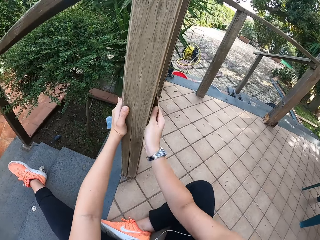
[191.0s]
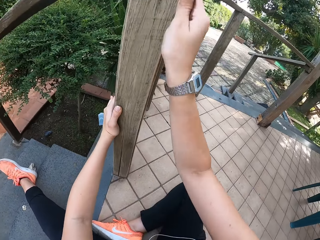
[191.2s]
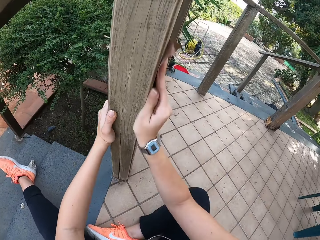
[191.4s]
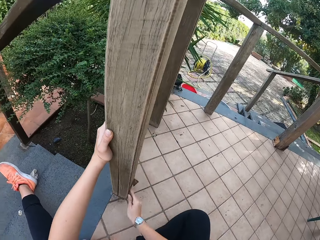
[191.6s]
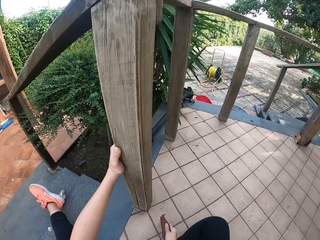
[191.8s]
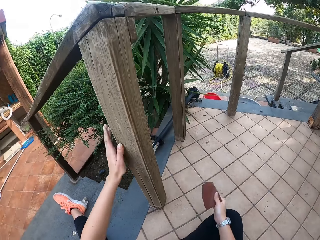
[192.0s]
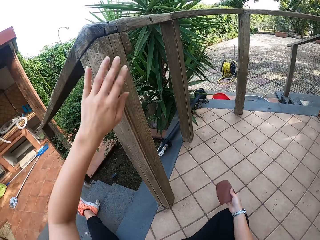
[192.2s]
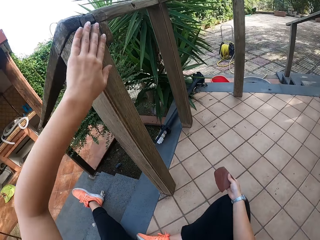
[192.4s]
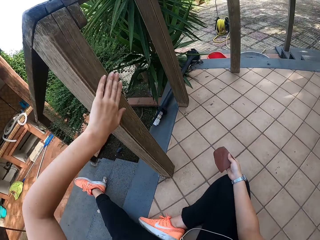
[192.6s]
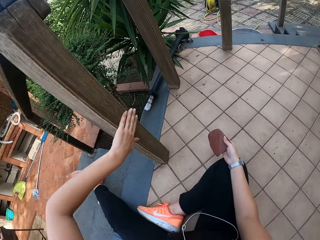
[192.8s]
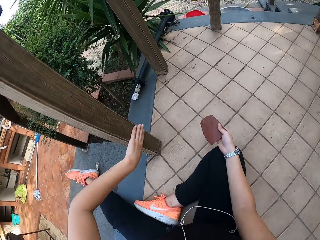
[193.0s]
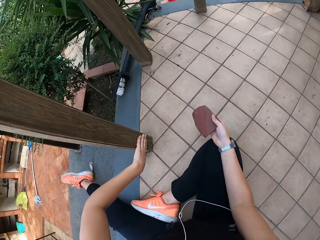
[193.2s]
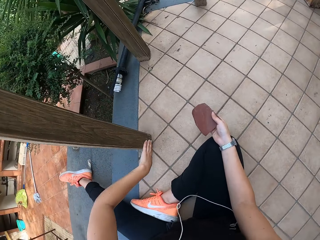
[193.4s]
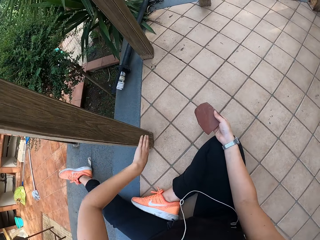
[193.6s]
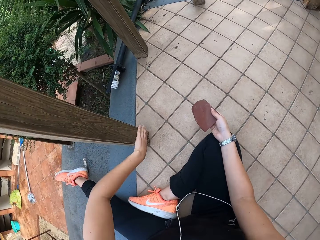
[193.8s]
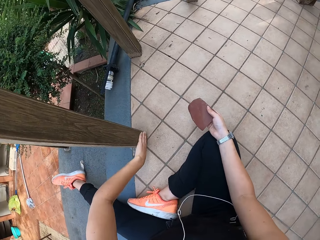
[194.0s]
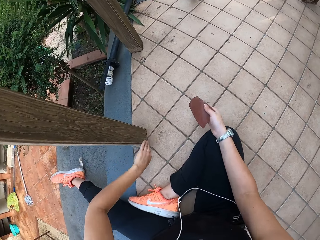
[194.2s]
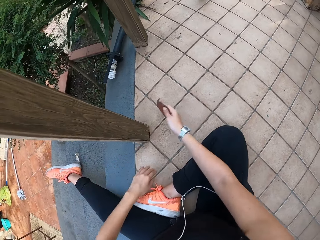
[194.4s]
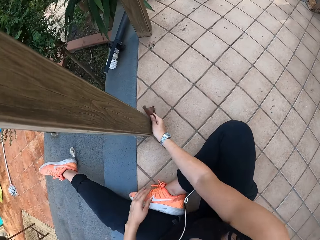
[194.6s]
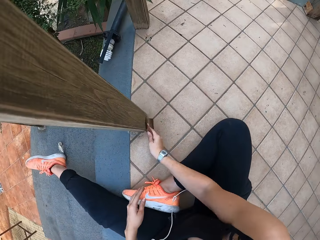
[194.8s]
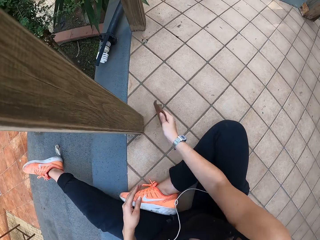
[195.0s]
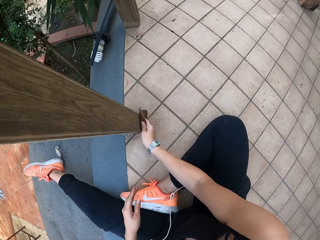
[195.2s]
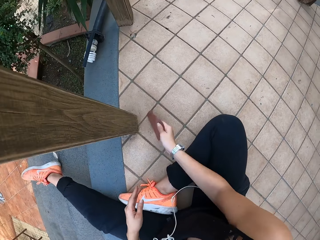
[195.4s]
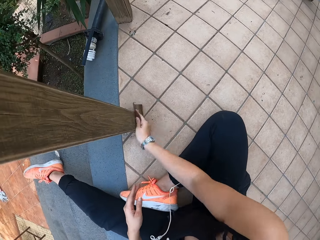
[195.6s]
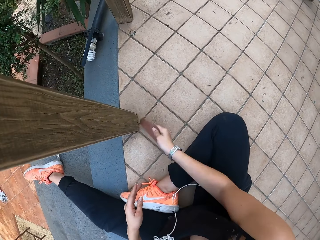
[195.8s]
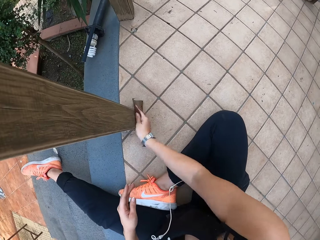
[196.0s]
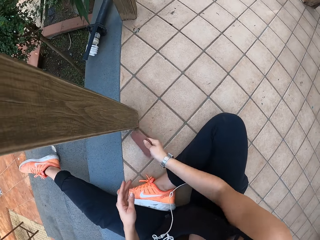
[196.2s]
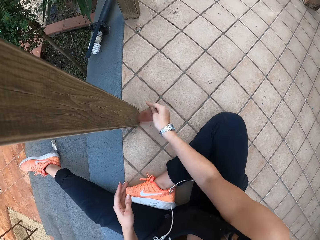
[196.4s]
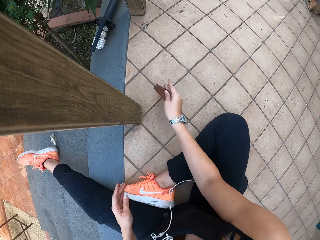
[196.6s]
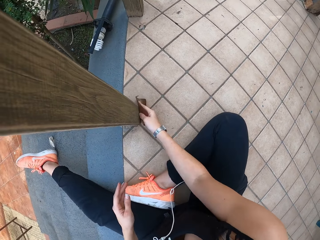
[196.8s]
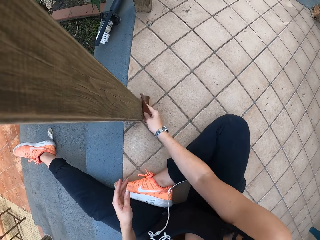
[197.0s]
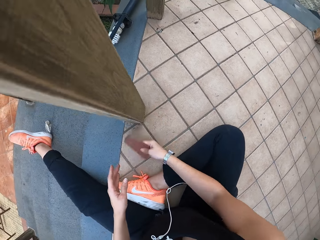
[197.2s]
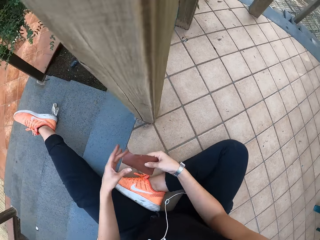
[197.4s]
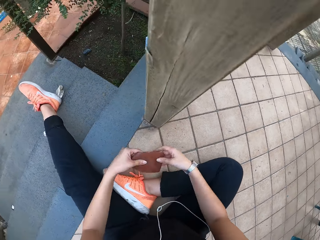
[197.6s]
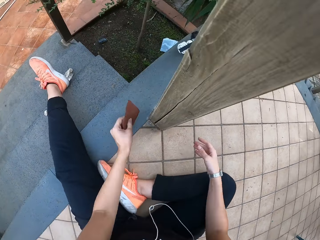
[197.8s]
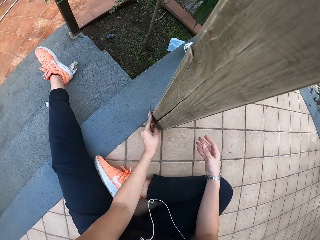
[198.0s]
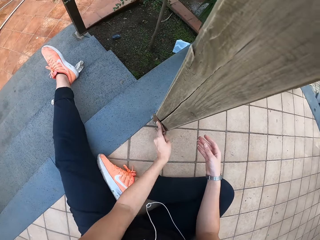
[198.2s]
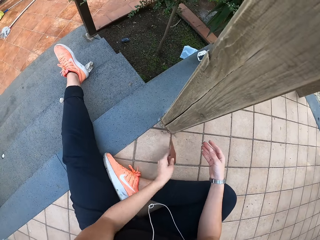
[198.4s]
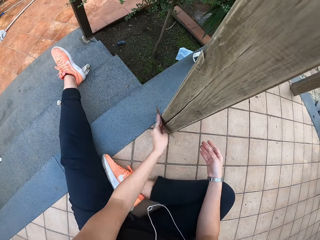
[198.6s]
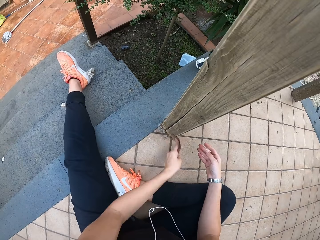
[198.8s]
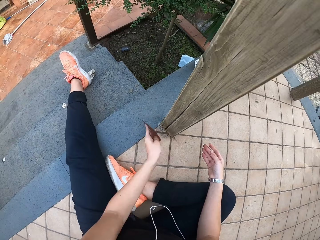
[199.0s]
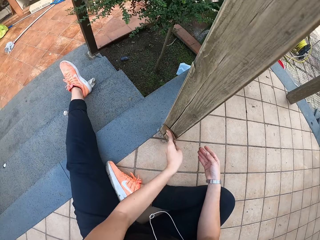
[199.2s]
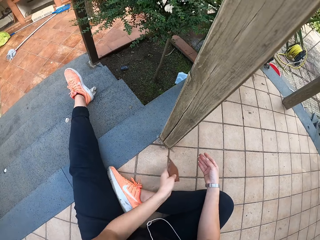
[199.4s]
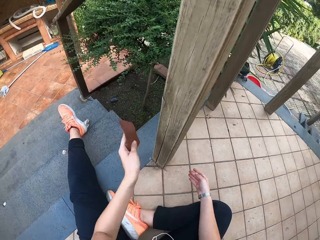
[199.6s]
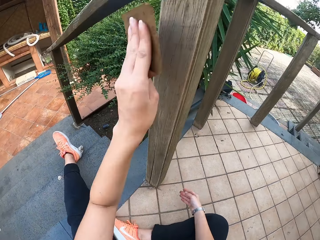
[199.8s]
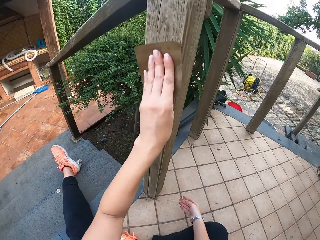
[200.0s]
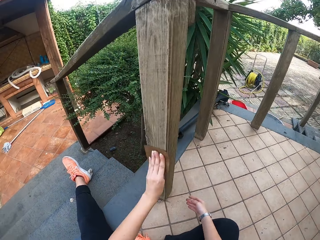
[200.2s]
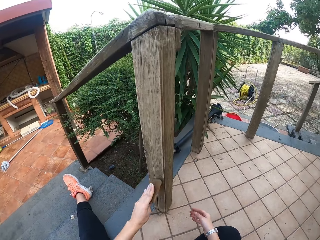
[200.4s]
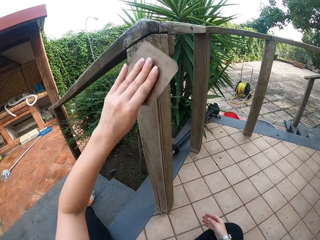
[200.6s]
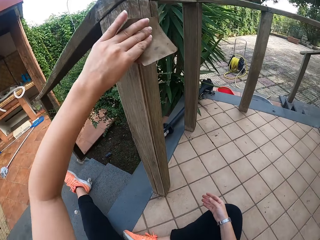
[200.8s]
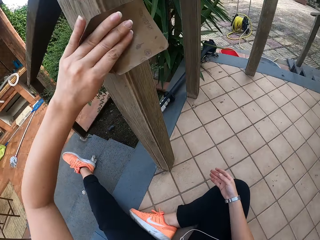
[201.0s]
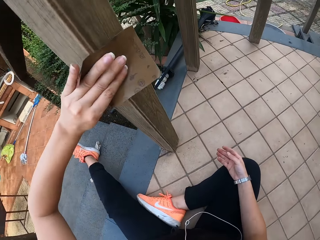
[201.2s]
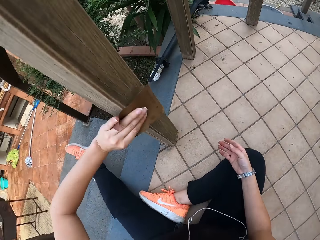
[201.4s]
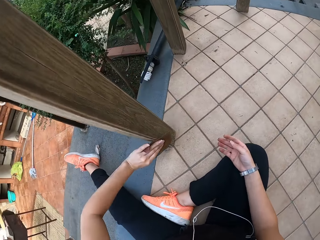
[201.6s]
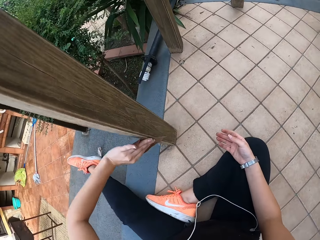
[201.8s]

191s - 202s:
The camera wearer rubs the wooden rail with her left hand. She scrubs the wooden rail with the sandpaper in her right hand. She places her left hand on her left leg. She scrubs the wooden rail with the sandpaper in her left hand.

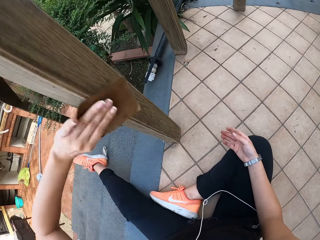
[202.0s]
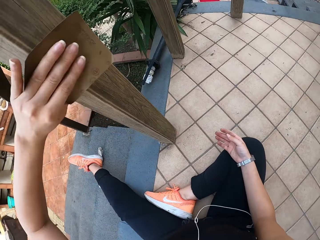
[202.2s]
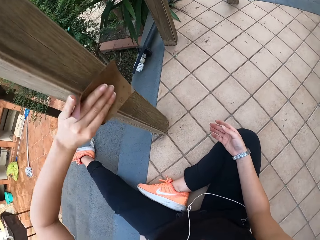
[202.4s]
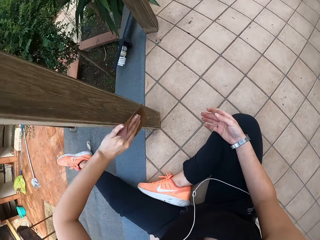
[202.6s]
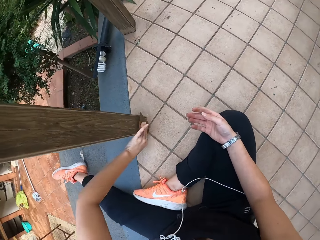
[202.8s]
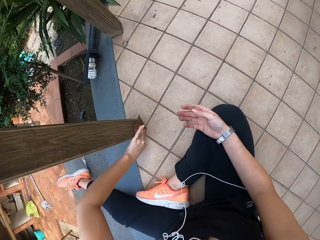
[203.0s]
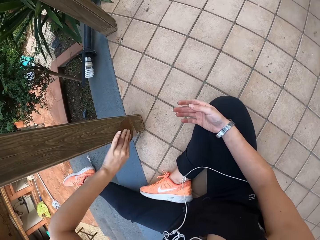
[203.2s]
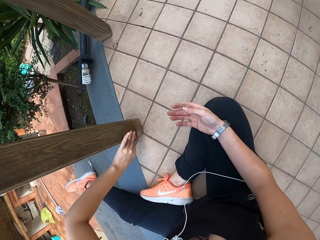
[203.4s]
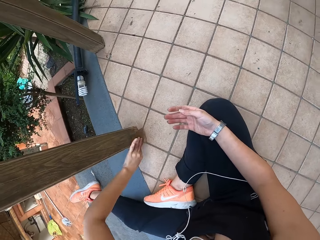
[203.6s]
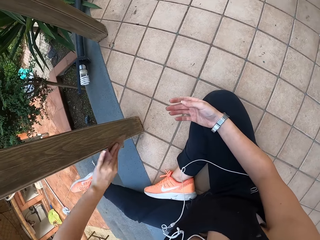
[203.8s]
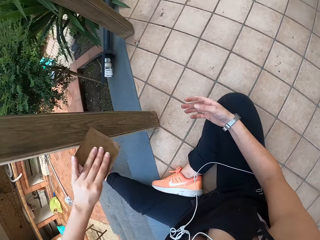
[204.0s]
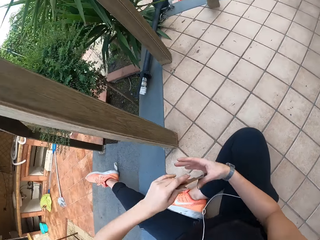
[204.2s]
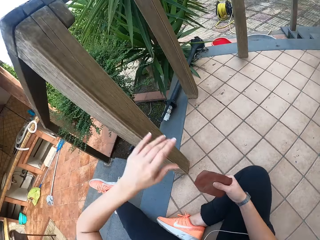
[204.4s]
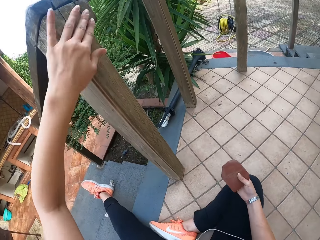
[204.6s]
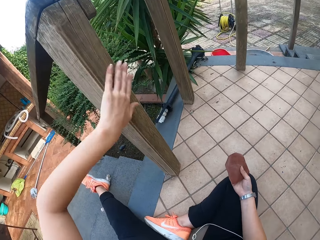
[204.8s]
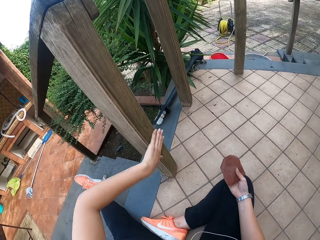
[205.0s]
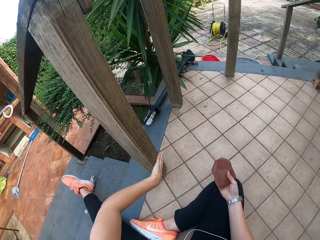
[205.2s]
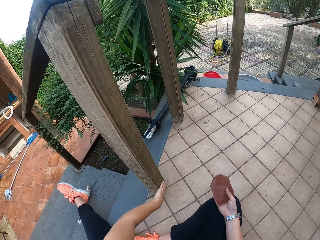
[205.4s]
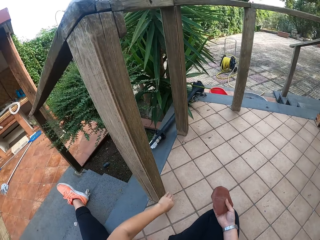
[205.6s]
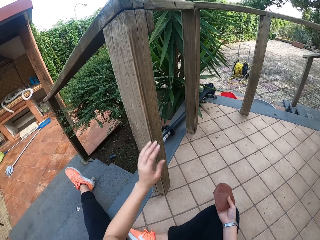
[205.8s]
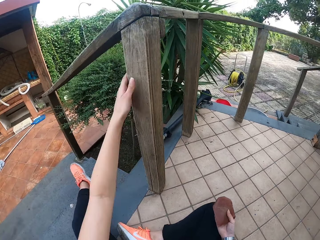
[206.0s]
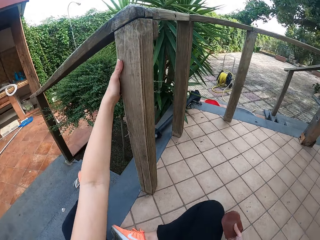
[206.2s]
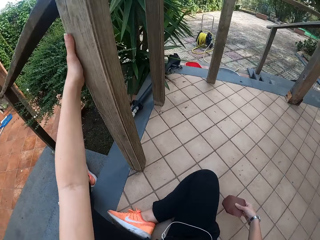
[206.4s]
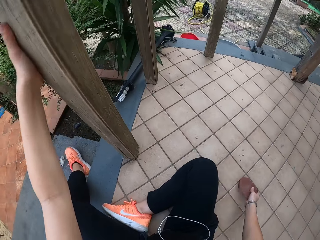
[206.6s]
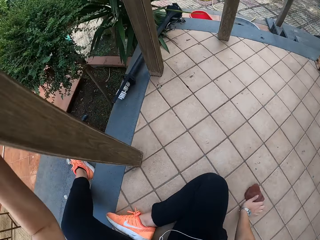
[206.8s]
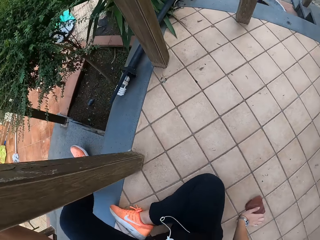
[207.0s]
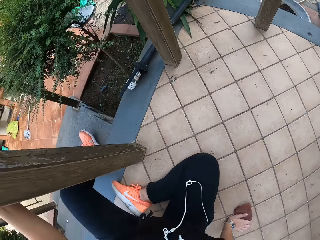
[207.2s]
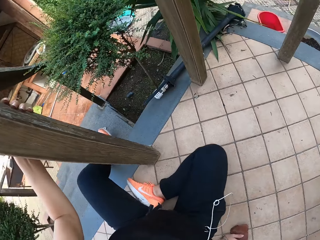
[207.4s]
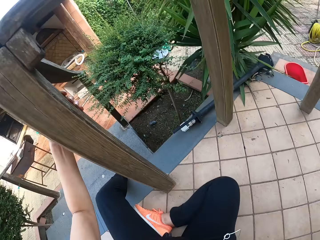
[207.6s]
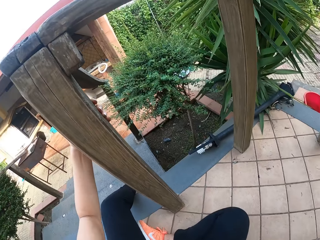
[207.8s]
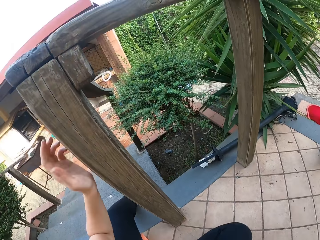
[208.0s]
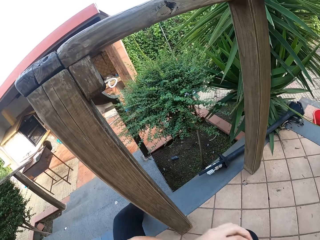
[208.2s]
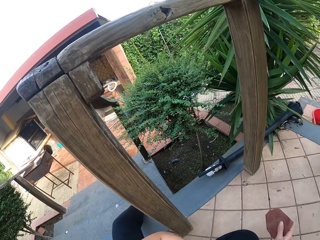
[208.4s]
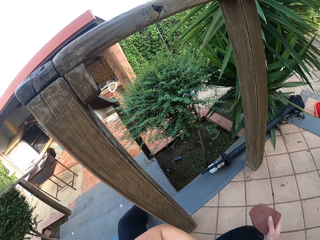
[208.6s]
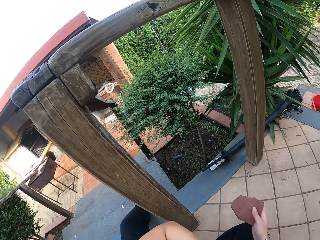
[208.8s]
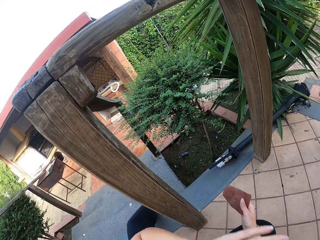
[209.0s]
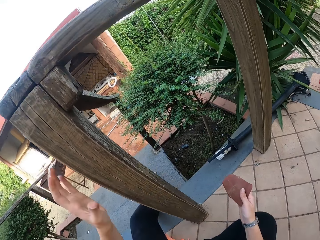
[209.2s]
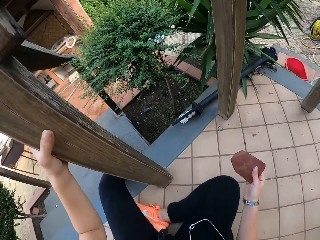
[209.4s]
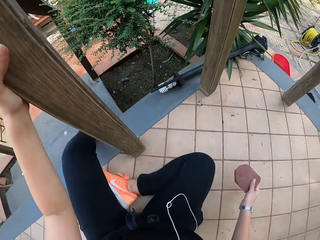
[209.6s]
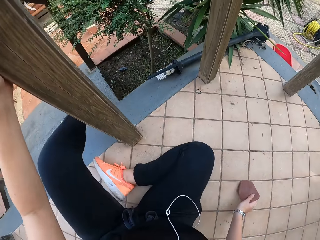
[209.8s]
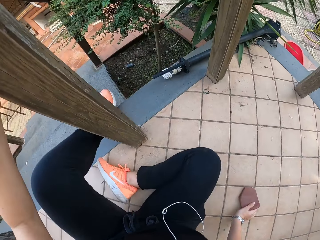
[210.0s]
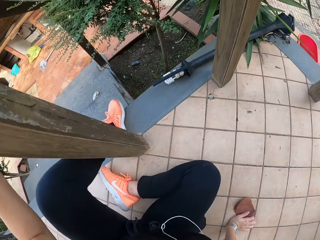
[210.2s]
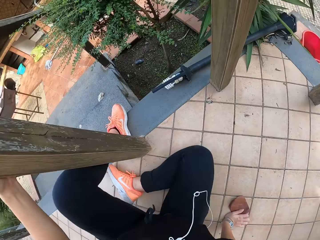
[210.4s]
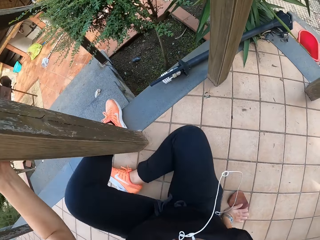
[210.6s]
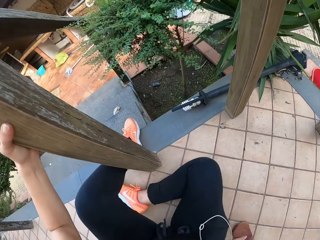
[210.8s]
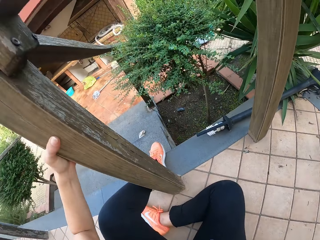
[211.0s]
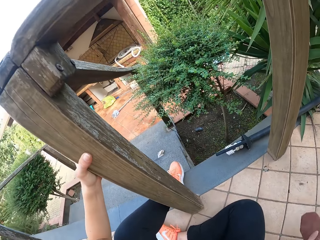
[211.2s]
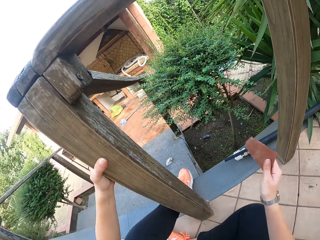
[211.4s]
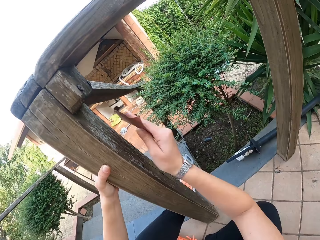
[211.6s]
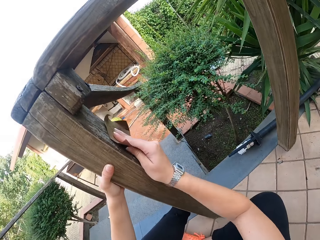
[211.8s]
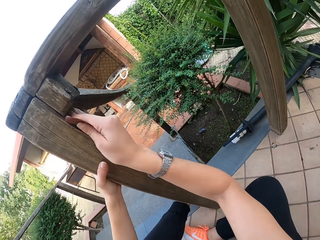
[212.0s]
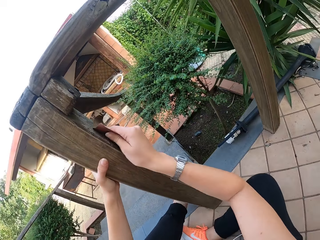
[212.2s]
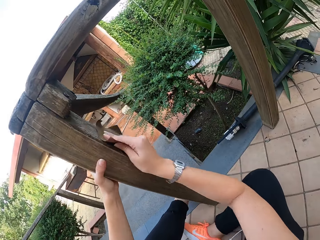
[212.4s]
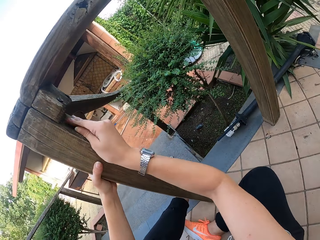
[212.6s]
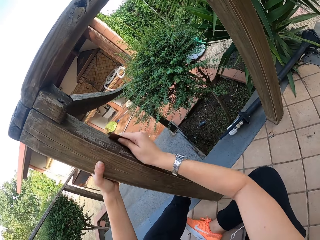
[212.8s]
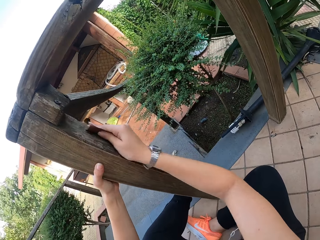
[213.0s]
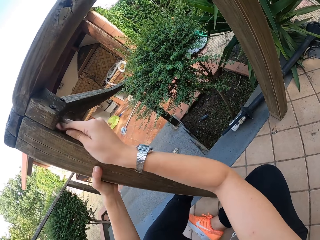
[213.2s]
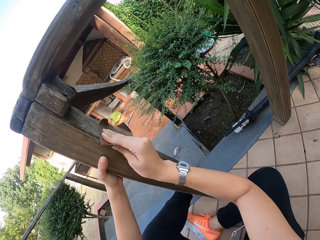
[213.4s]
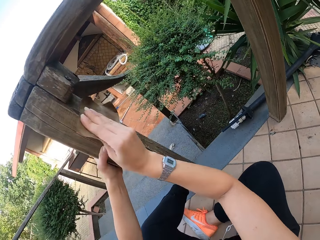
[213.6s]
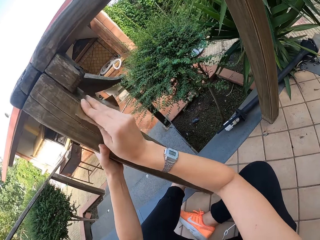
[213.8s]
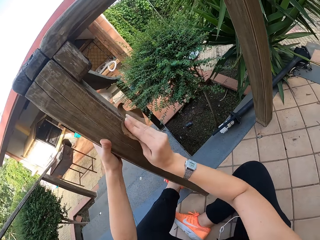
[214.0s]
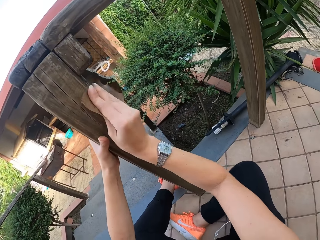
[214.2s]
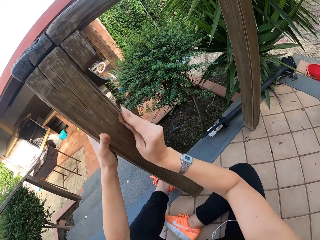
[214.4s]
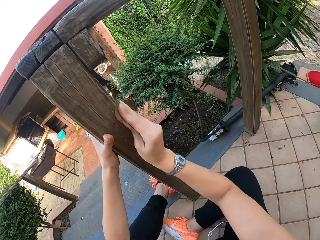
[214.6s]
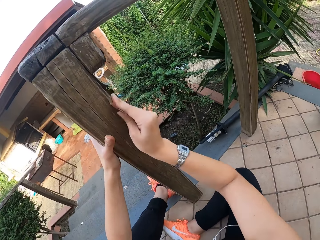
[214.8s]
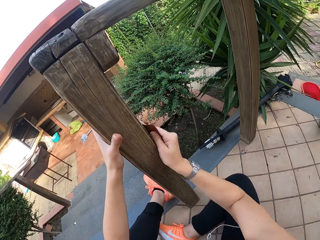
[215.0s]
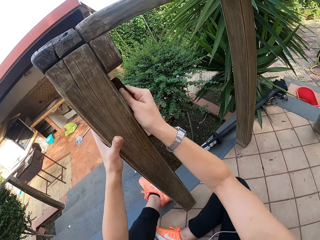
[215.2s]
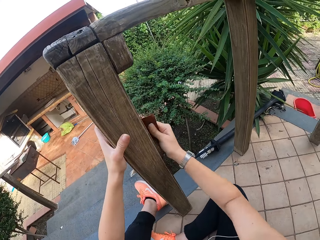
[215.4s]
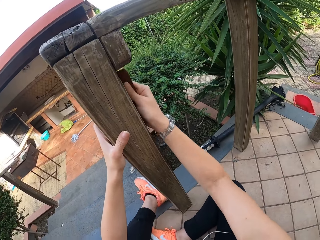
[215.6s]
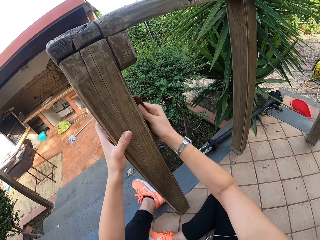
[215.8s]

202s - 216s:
The camera wearer passes the sandpaper to her right hand. She rubs the wooden rail with her left hand. She holds onto the rail with her left hand. She places her right hand on the floor. She adjusts her body on the floor. She touches her face with her left hand. She holds onto the rail with her left hand. She moves aside. She adjusts her body on the floor. She scrubs the wooden rail with the sandpaper in her right hand.
